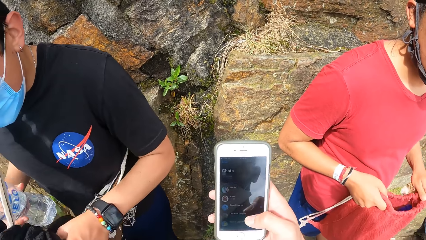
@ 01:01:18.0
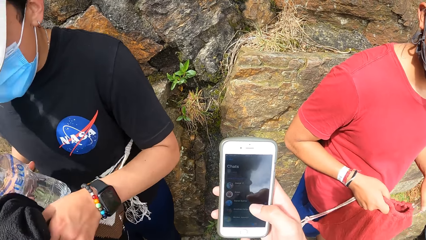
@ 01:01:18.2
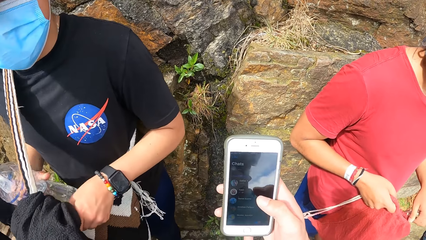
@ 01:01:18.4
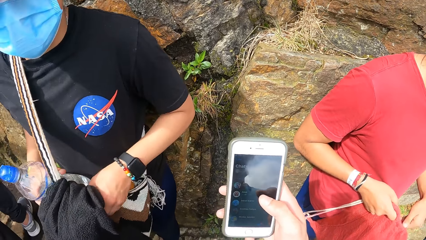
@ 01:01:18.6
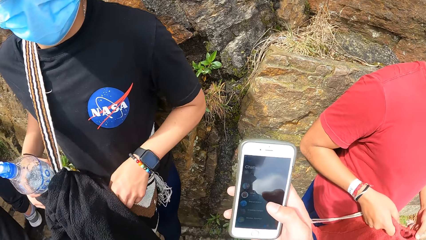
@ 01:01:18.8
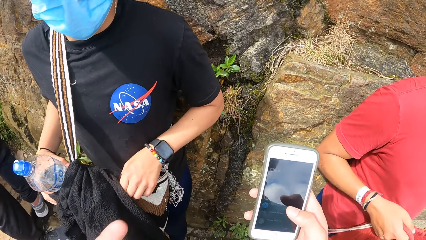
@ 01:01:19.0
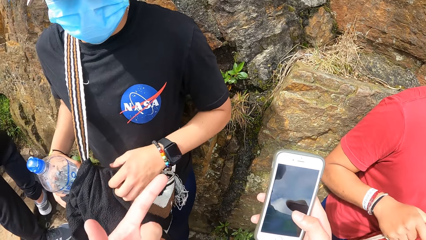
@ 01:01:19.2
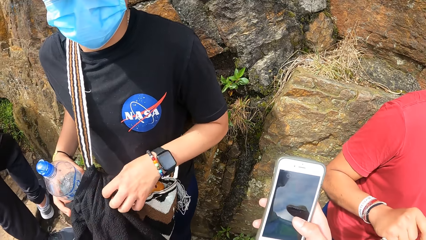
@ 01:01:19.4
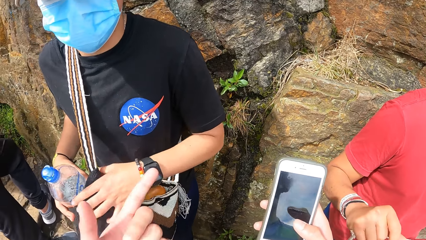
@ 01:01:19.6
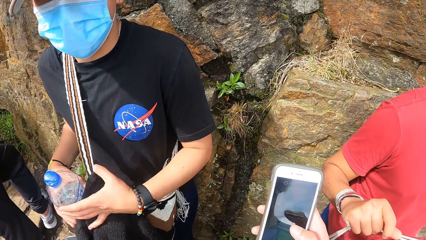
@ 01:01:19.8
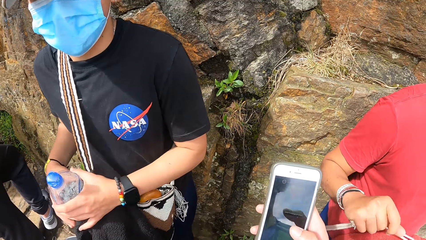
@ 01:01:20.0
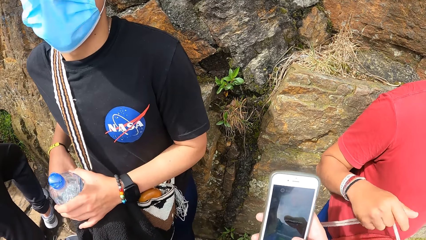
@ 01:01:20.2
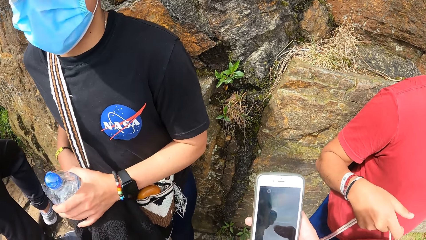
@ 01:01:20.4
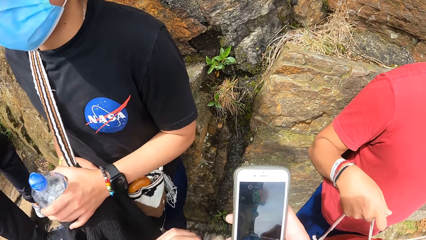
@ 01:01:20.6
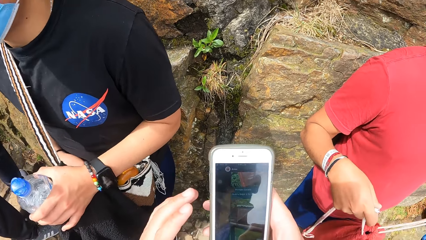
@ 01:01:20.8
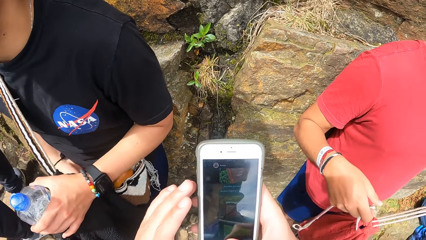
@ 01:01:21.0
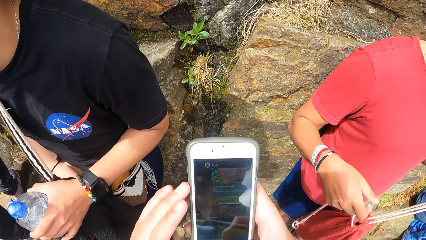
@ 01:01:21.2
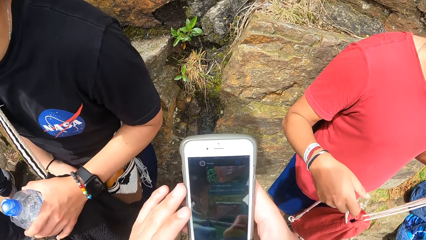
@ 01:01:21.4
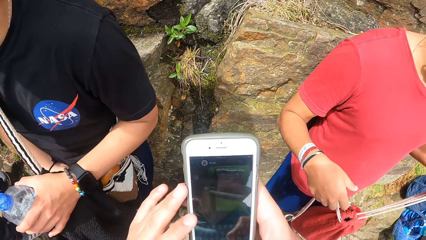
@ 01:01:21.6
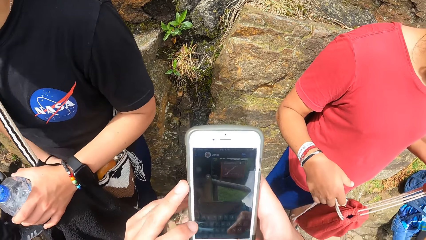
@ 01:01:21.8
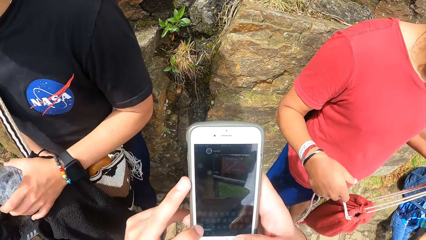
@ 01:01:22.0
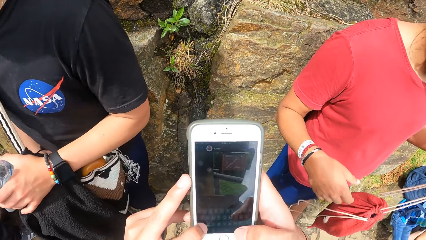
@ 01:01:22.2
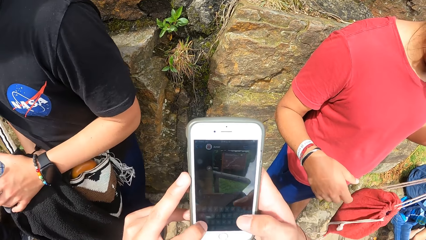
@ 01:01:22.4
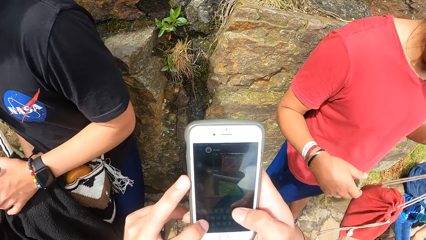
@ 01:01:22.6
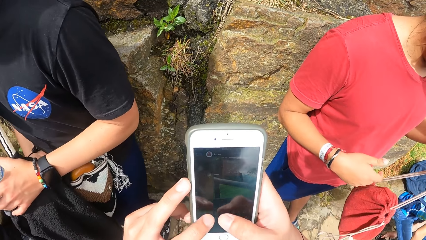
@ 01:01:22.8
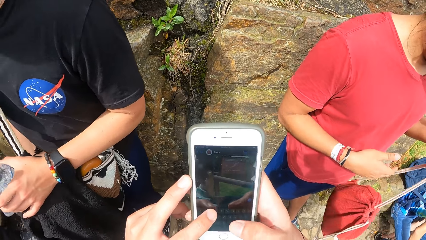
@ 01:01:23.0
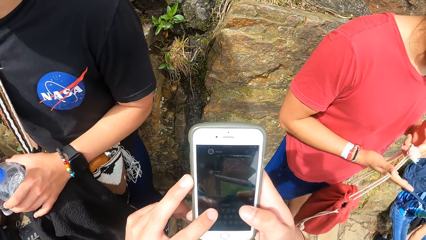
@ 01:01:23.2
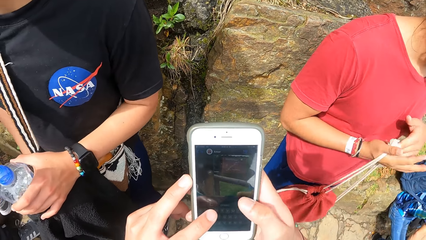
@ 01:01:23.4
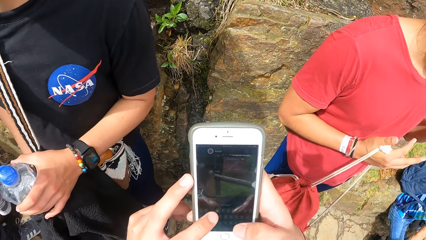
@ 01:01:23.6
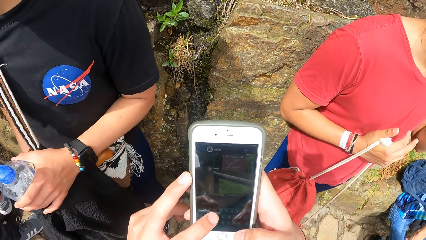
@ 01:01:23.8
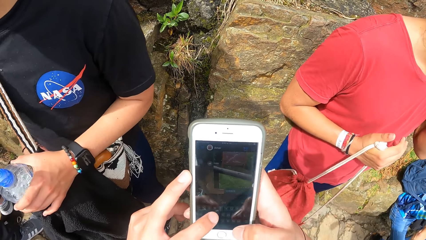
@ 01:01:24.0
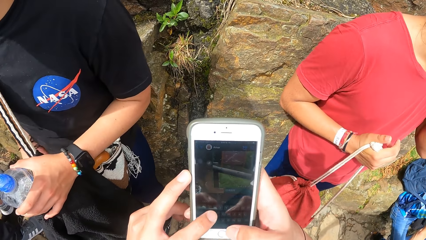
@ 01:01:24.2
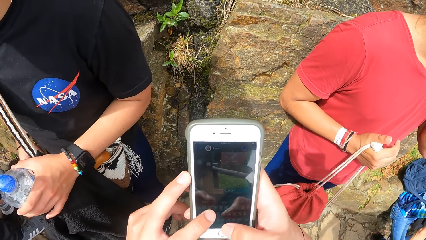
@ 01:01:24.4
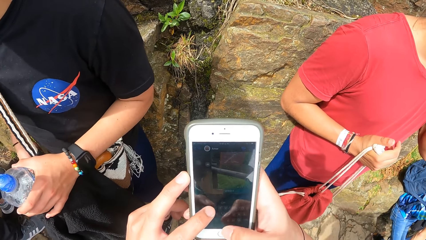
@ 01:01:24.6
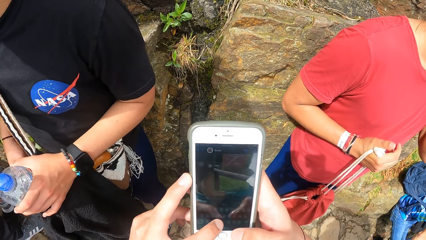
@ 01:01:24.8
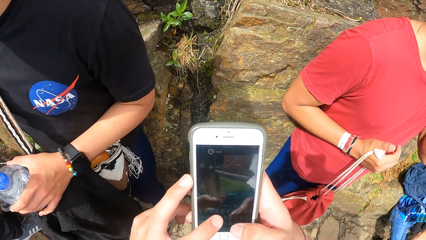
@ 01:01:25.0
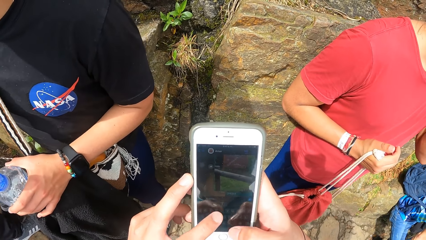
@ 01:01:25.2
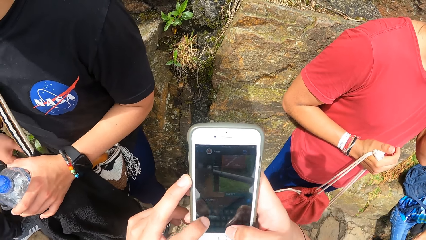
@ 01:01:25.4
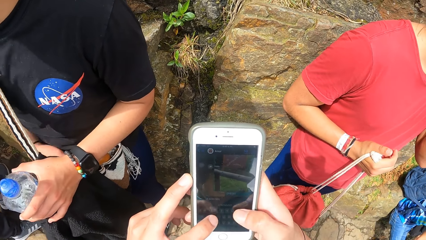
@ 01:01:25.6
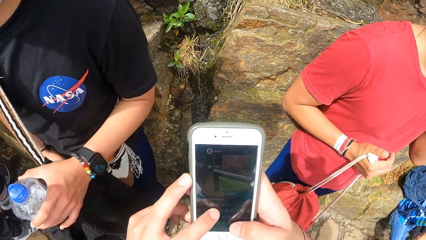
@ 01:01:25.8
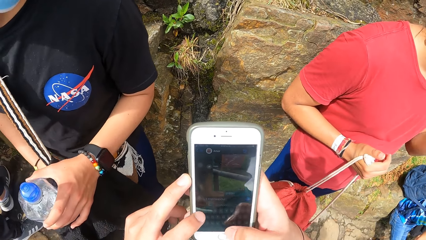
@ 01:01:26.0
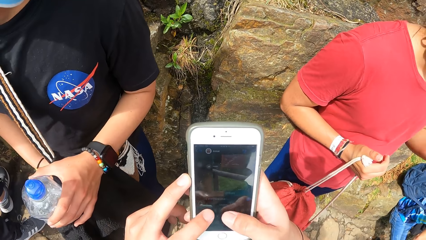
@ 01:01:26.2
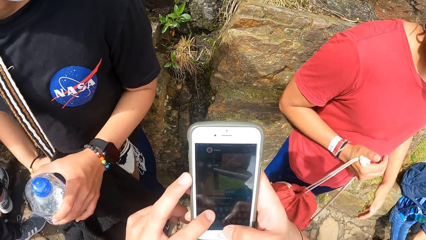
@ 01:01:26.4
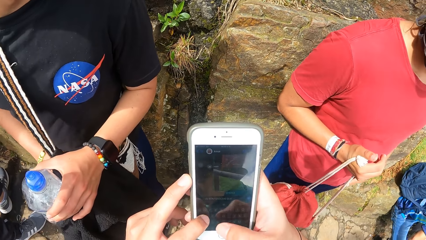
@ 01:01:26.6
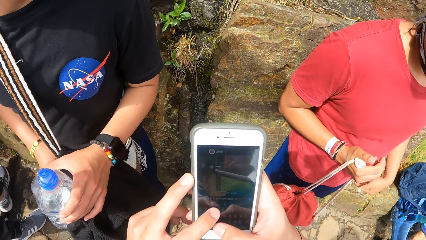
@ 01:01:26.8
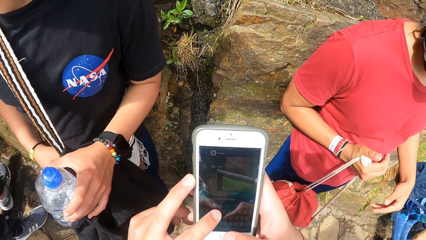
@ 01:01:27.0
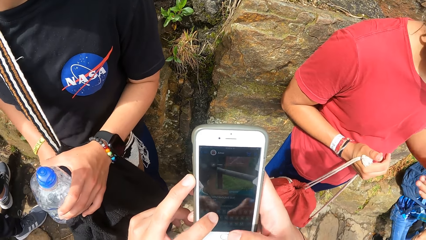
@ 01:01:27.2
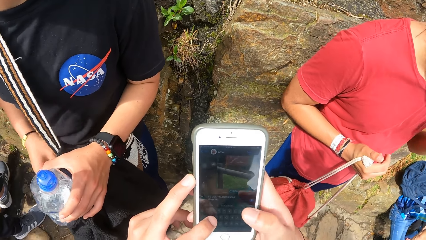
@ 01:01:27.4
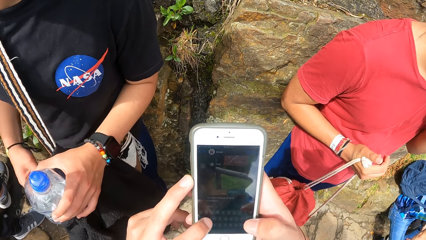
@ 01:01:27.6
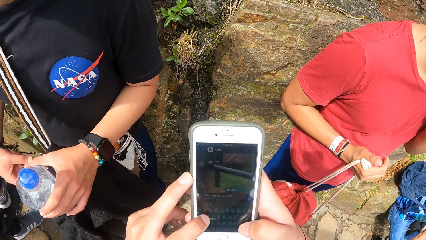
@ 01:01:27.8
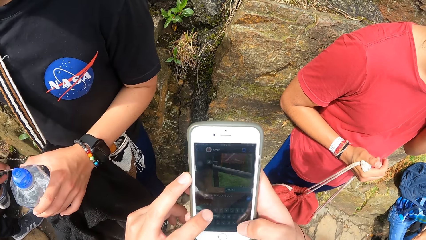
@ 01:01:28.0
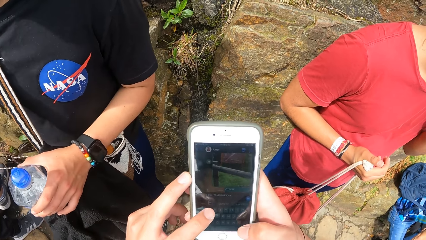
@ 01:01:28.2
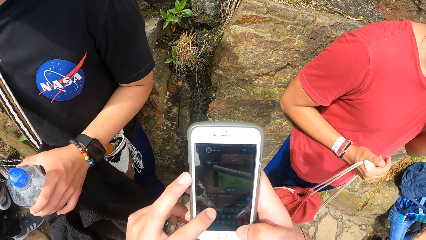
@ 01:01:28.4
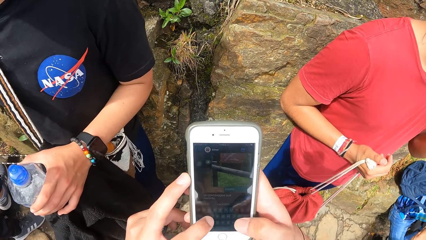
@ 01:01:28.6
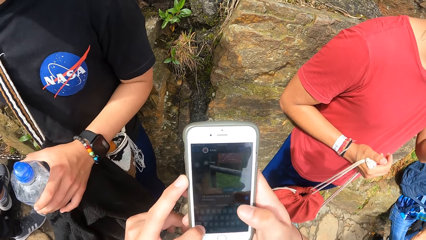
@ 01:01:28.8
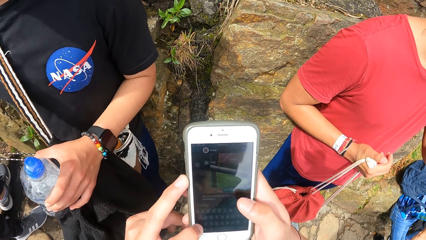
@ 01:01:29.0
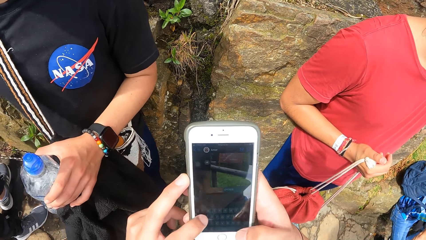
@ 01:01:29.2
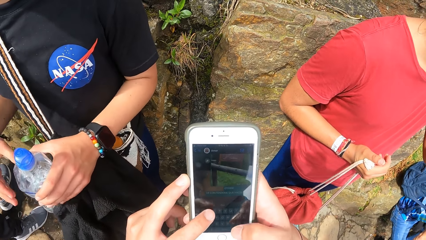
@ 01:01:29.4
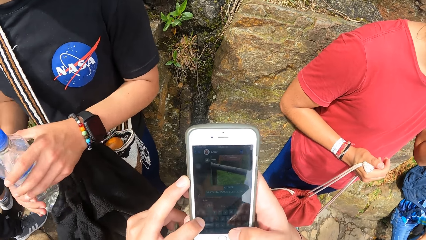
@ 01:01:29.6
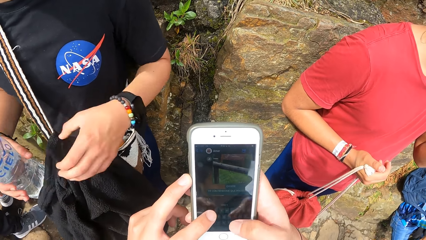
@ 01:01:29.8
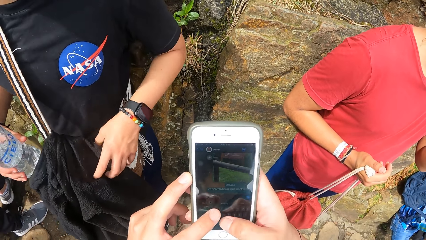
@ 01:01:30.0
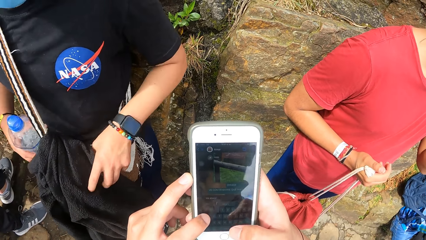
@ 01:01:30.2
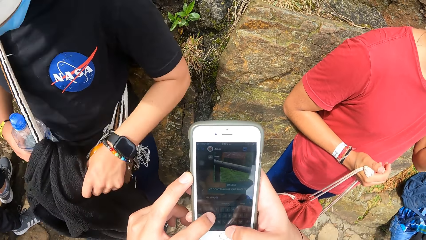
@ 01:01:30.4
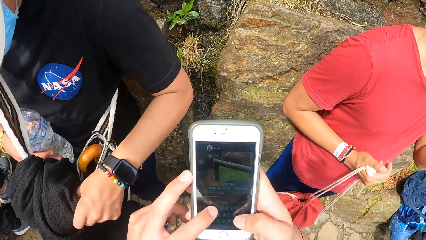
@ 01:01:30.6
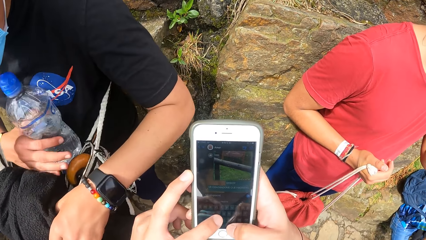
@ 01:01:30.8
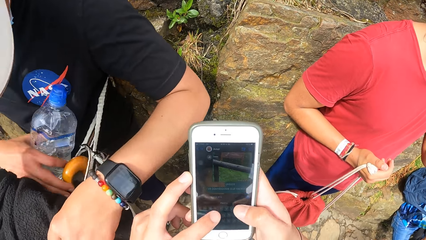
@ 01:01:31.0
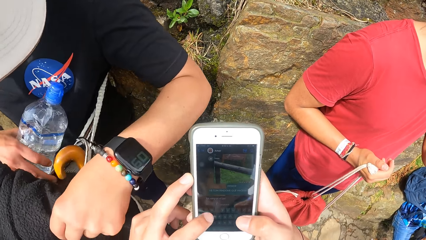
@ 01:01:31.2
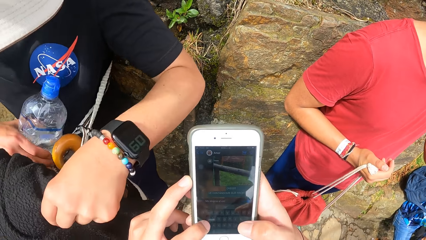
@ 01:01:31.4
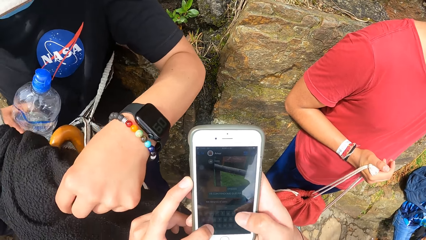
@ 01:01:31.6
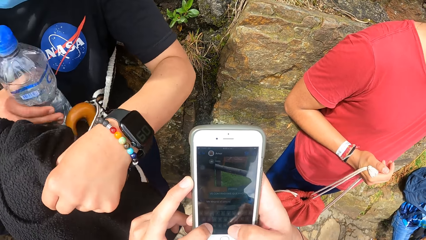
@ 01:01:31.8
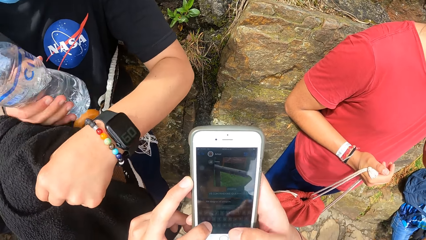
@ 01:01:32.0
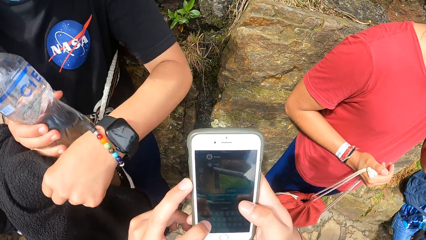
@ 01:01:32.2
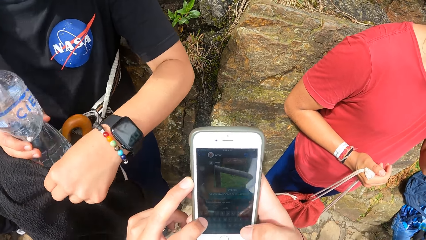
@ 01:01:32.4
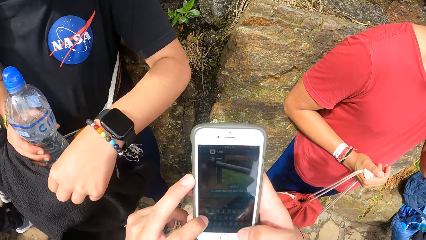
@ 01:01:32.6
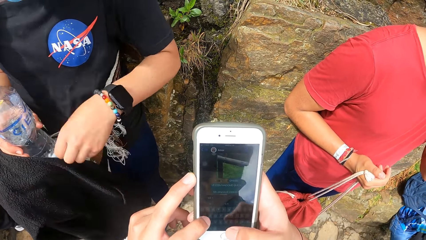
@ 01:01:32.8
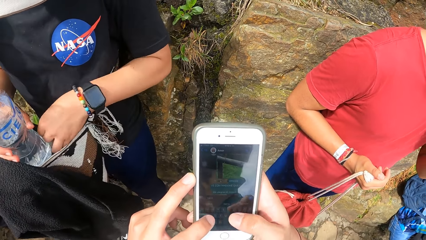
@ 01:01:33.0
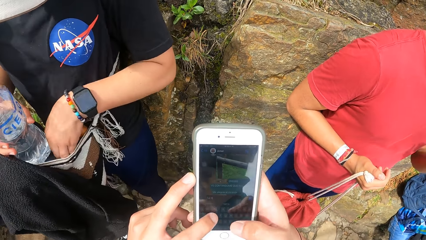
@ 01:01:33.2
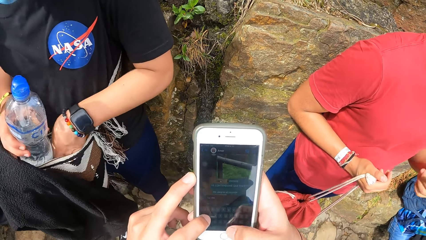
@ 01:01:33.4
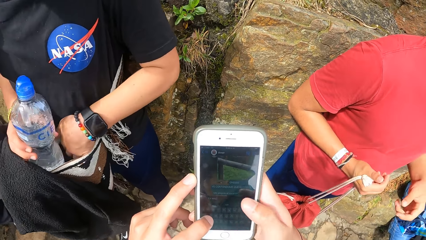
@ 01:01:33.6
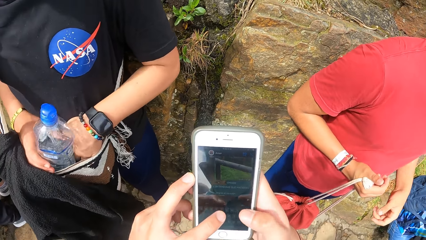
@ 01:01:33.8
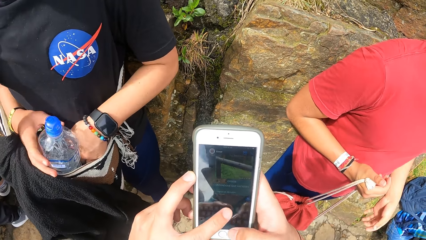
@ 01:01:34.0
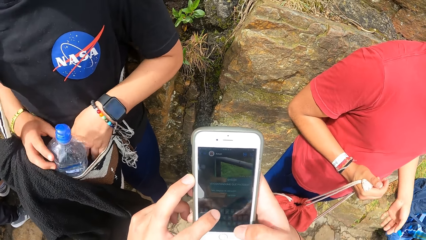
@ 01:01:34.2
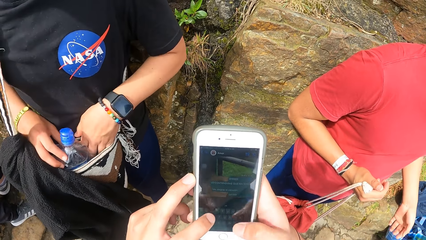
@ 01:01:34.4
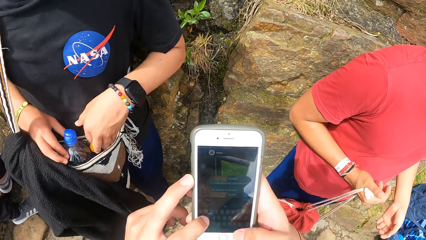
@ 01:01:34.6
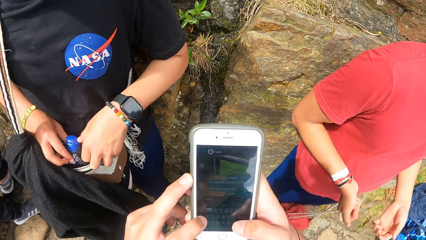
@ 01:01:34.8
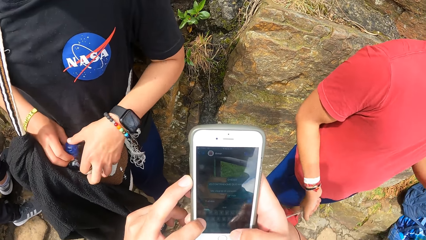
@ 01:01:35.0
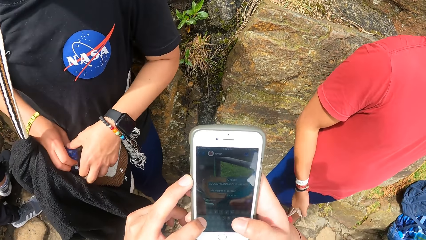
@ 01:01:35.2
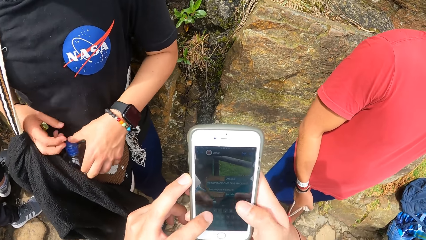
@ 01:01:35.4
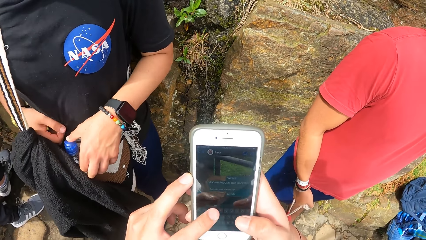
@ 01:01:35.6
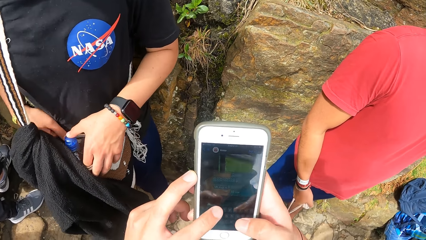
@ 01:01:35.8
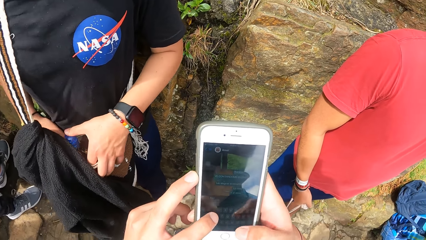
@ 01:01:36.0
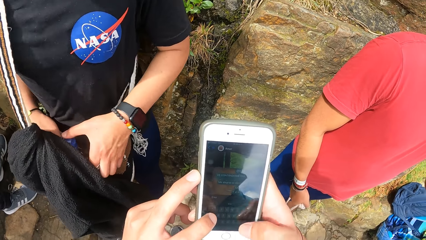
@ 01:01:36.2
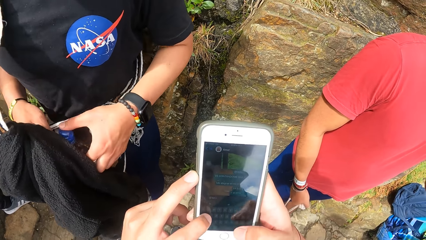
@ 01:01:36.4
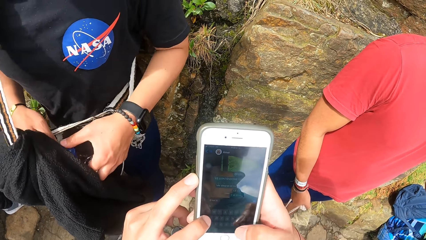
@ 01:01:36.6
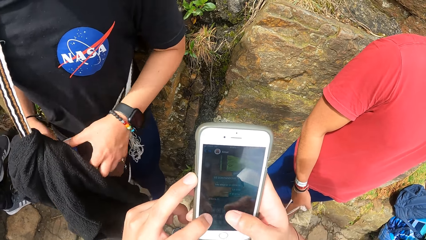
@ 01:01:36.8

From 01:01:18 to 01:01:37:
The camera wearer operates the phone with both hands. A man holds the bag with his right hand. Another man puts the bottle in the bag with his right hand.
